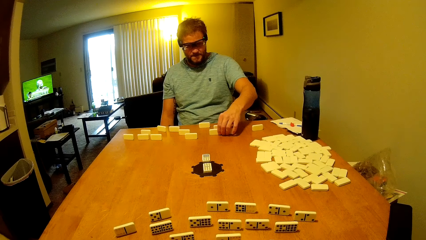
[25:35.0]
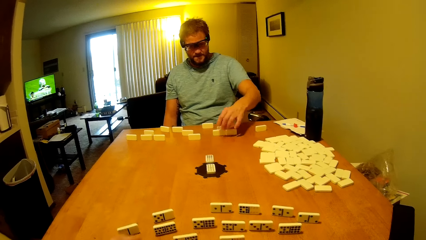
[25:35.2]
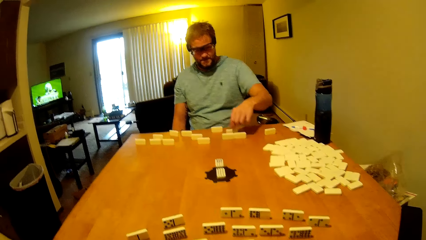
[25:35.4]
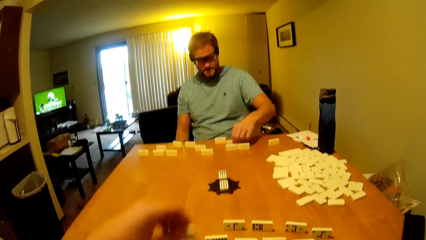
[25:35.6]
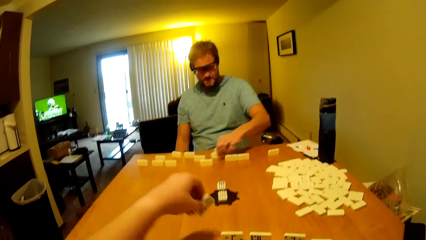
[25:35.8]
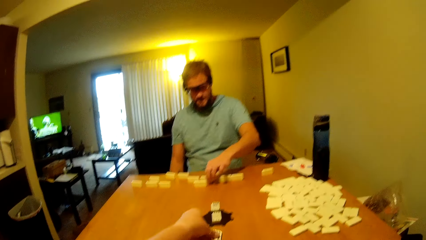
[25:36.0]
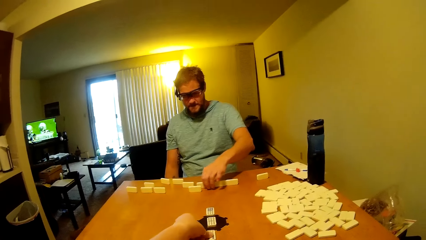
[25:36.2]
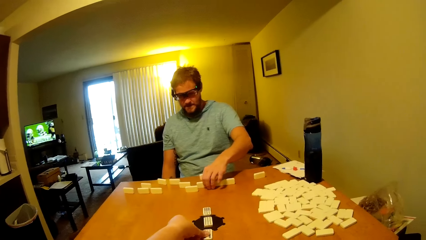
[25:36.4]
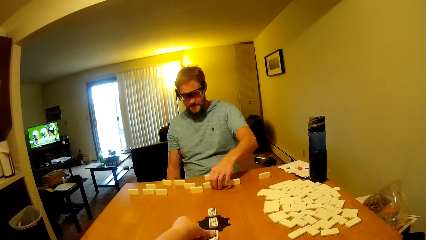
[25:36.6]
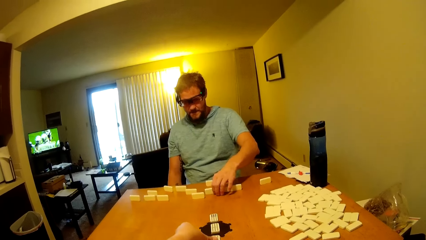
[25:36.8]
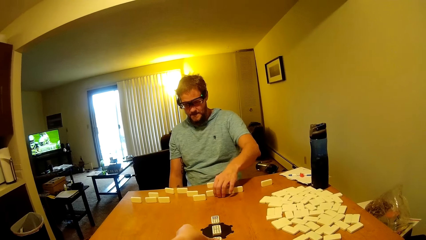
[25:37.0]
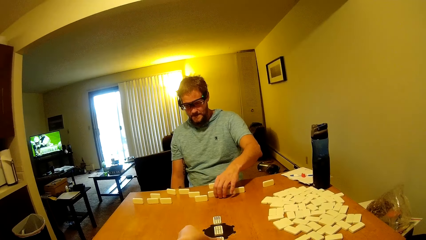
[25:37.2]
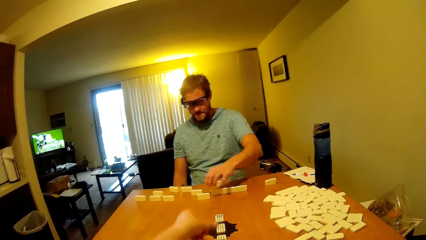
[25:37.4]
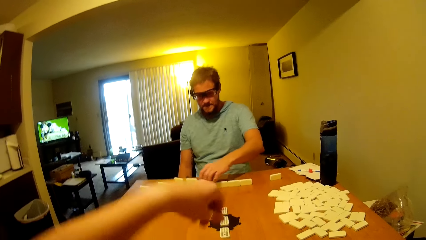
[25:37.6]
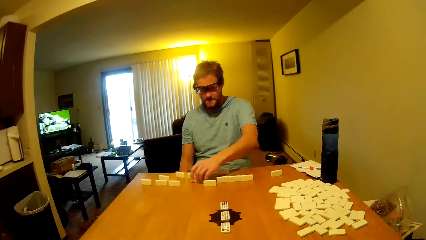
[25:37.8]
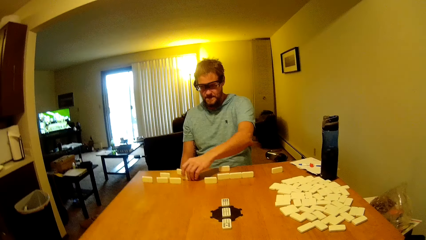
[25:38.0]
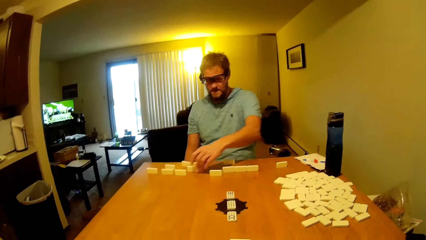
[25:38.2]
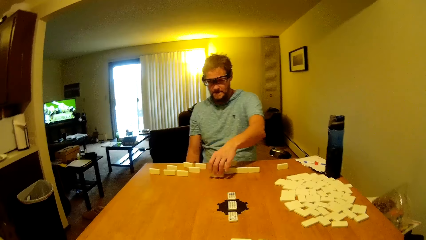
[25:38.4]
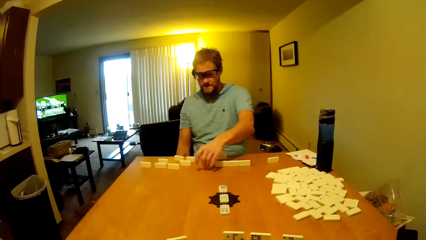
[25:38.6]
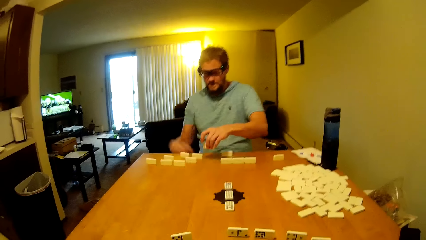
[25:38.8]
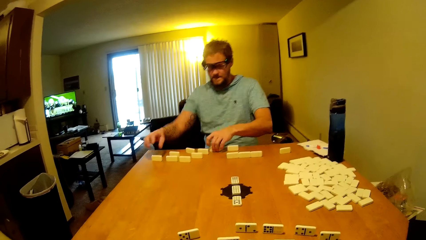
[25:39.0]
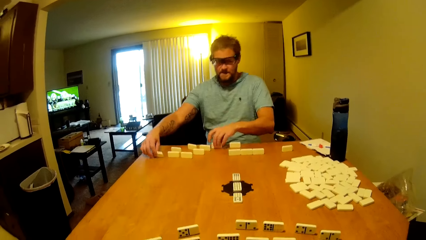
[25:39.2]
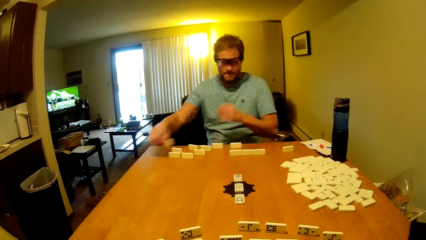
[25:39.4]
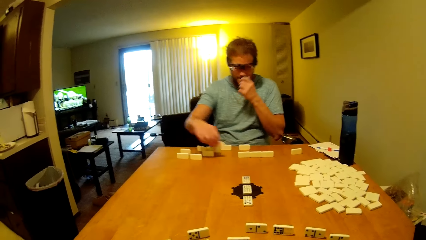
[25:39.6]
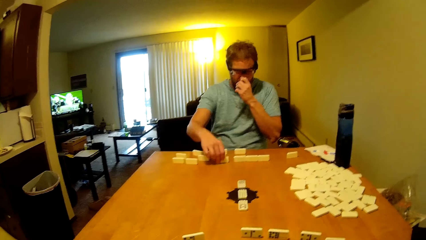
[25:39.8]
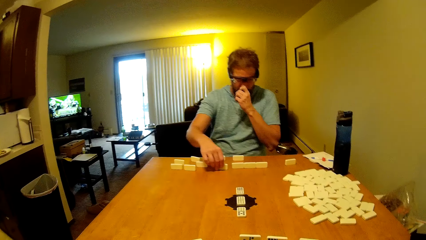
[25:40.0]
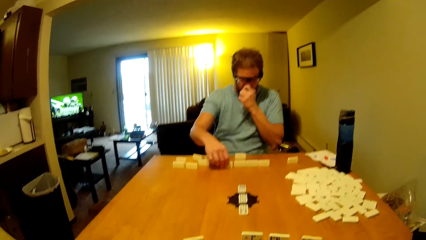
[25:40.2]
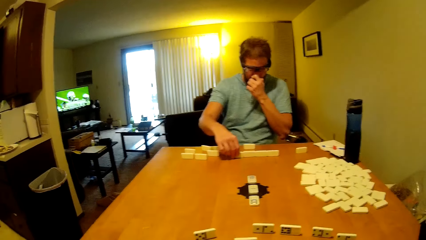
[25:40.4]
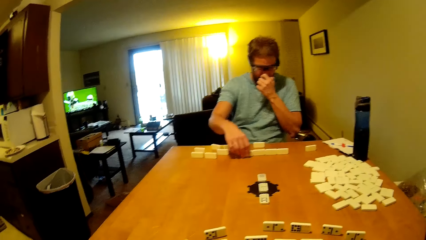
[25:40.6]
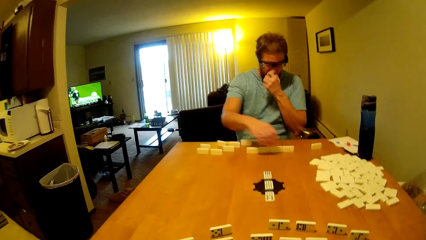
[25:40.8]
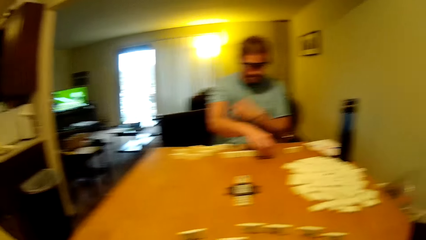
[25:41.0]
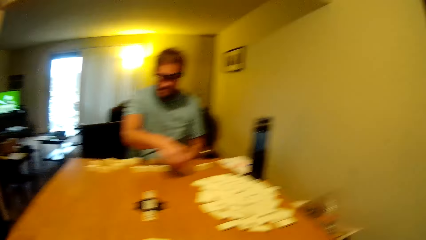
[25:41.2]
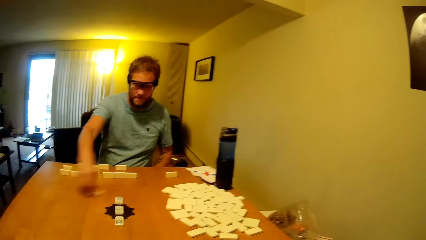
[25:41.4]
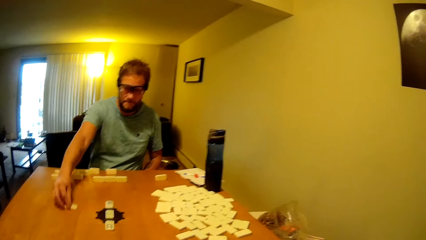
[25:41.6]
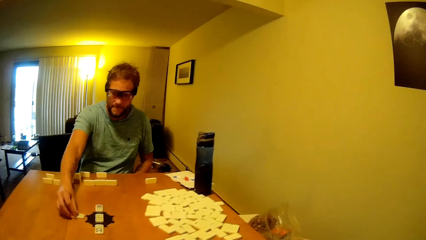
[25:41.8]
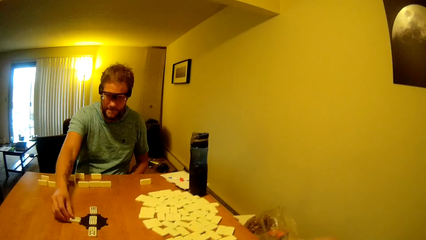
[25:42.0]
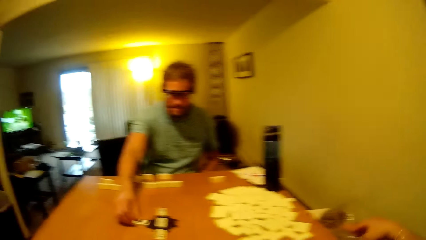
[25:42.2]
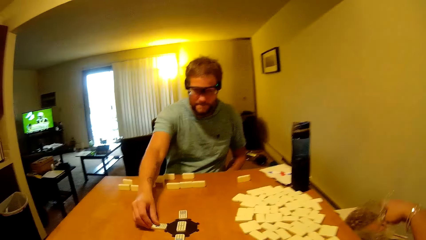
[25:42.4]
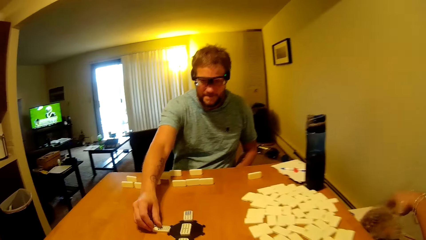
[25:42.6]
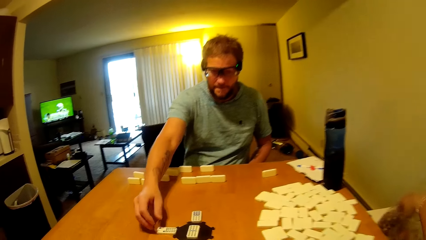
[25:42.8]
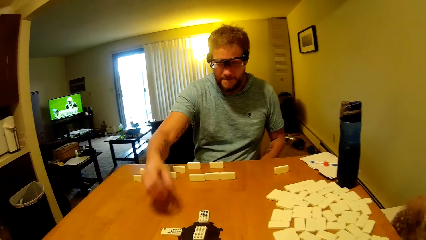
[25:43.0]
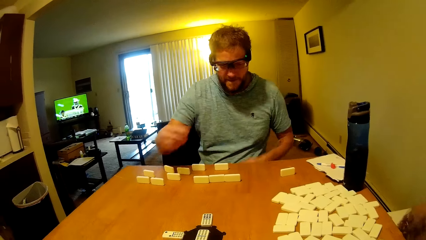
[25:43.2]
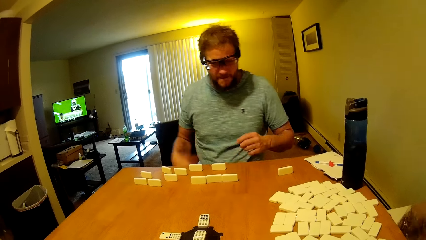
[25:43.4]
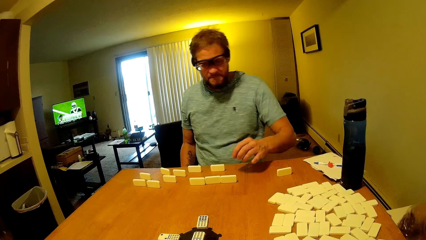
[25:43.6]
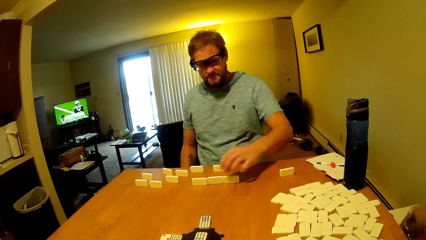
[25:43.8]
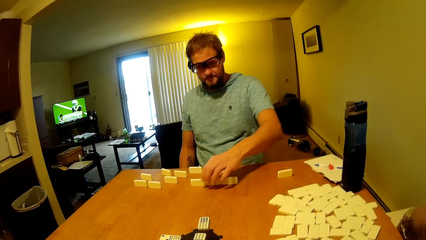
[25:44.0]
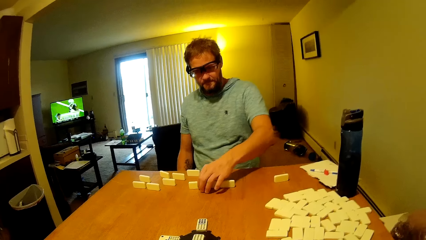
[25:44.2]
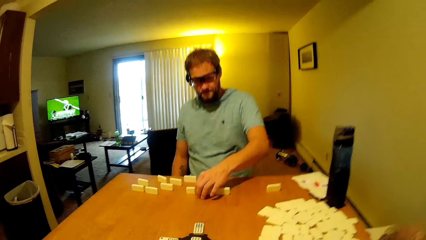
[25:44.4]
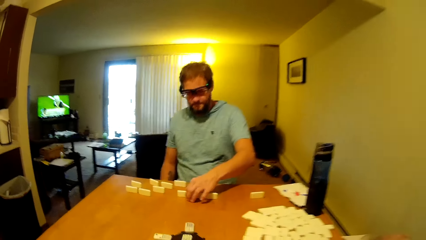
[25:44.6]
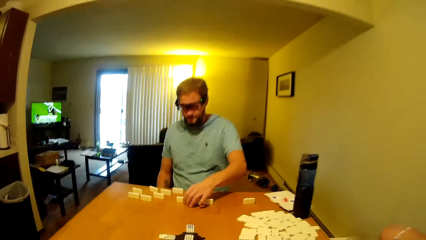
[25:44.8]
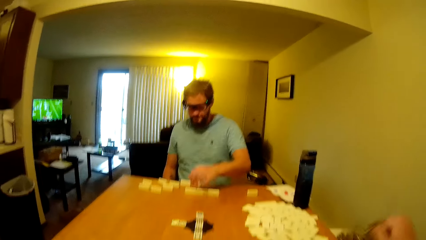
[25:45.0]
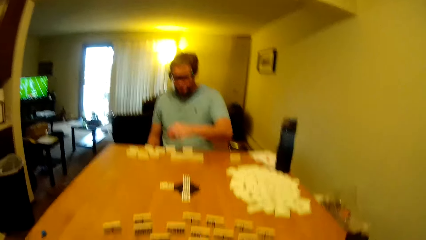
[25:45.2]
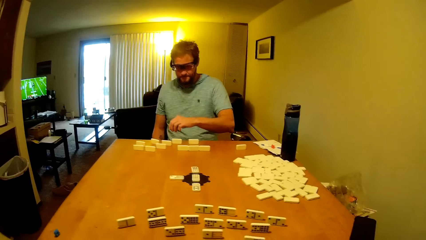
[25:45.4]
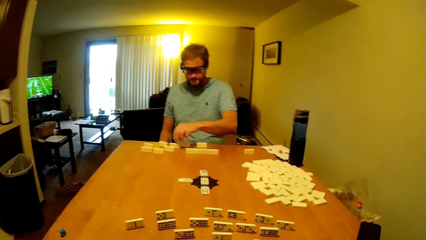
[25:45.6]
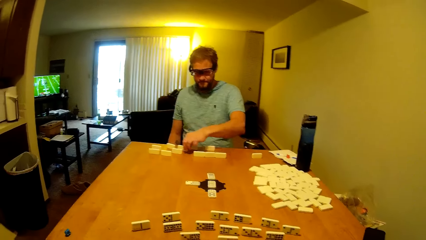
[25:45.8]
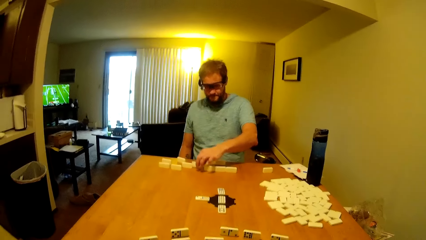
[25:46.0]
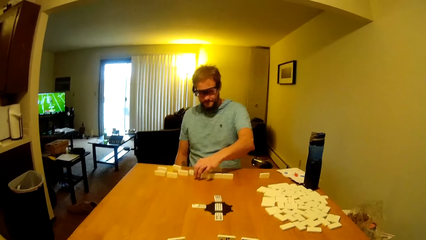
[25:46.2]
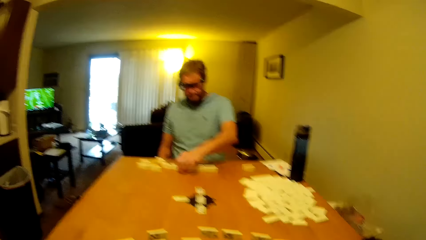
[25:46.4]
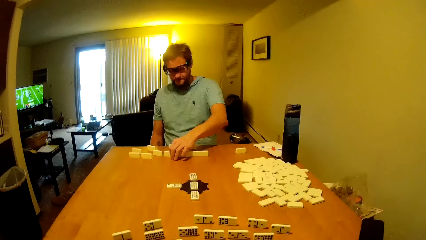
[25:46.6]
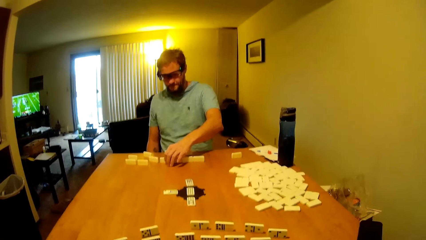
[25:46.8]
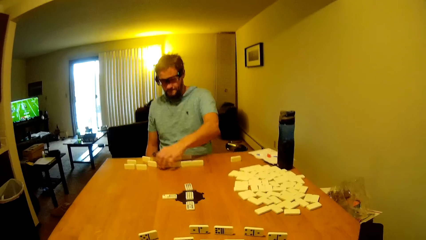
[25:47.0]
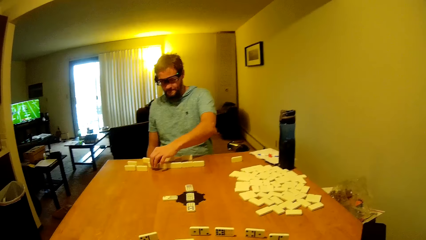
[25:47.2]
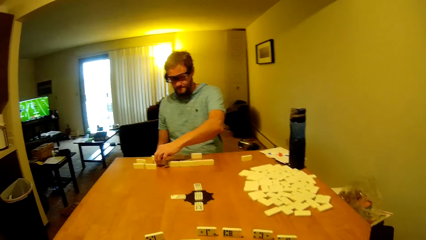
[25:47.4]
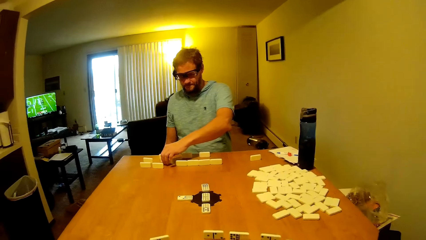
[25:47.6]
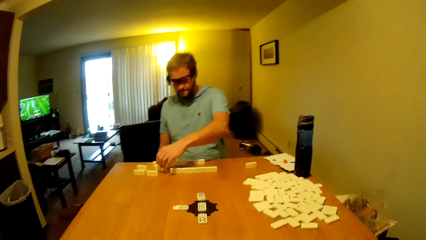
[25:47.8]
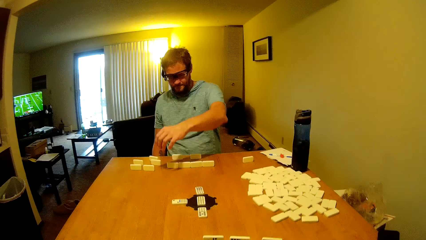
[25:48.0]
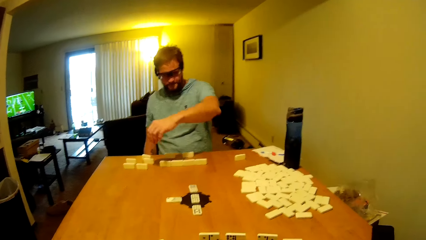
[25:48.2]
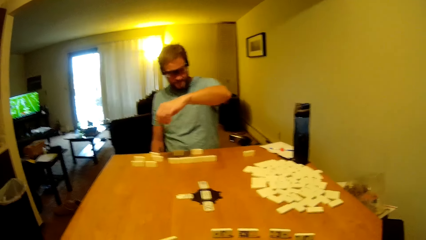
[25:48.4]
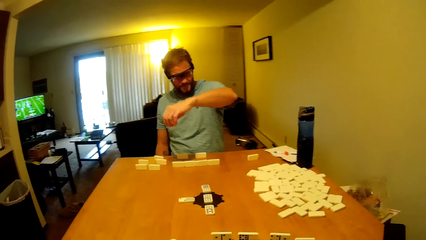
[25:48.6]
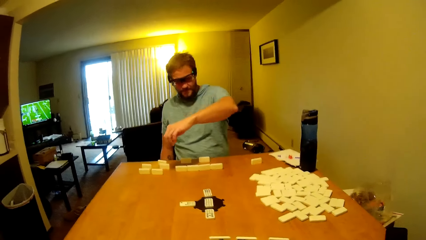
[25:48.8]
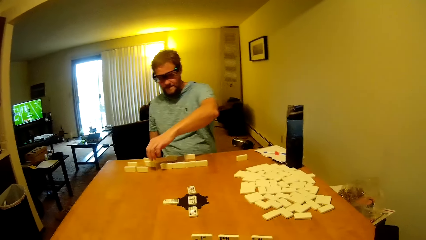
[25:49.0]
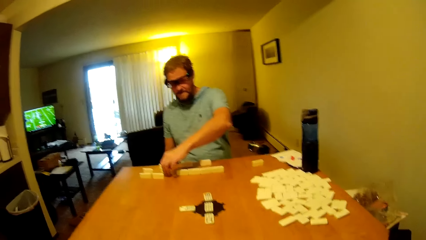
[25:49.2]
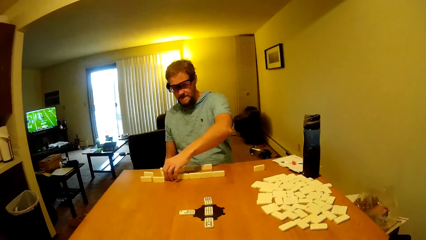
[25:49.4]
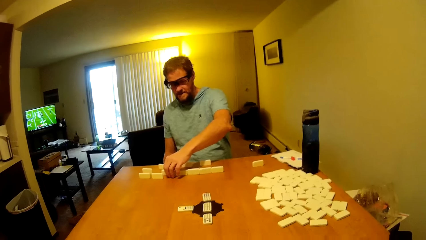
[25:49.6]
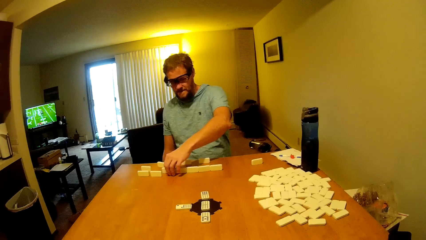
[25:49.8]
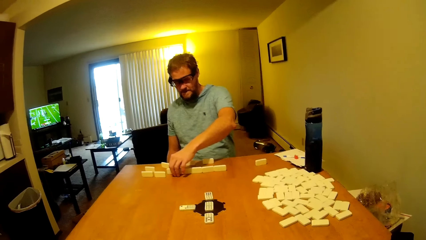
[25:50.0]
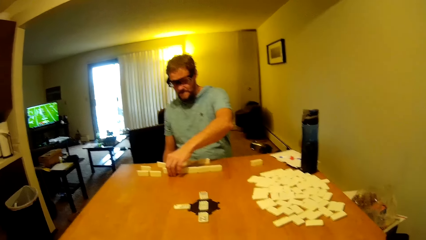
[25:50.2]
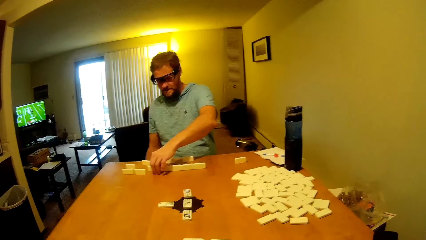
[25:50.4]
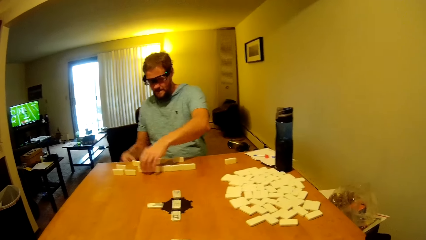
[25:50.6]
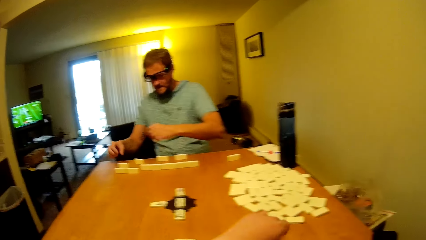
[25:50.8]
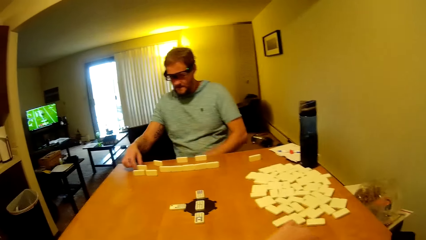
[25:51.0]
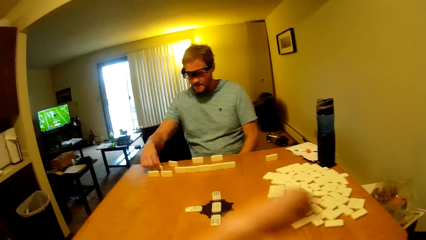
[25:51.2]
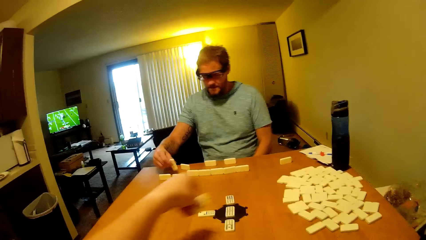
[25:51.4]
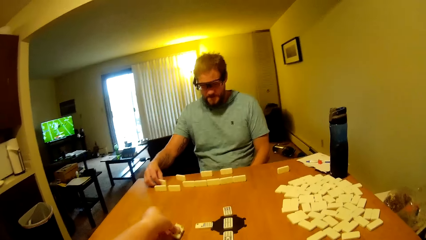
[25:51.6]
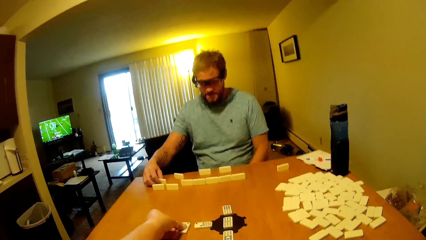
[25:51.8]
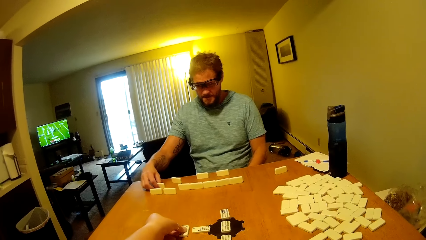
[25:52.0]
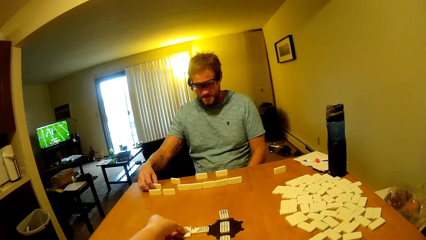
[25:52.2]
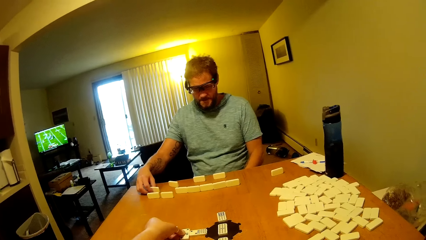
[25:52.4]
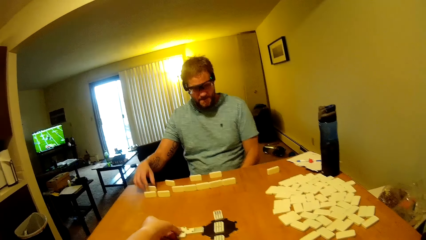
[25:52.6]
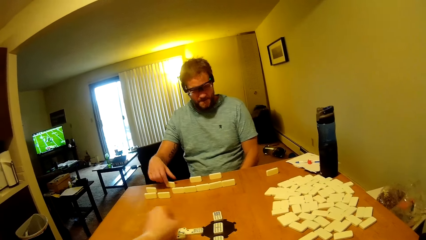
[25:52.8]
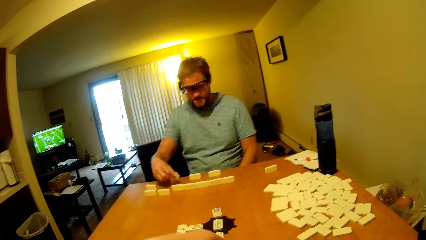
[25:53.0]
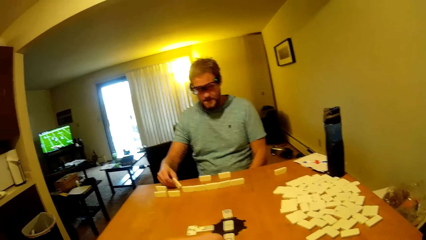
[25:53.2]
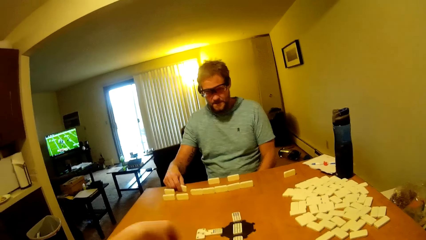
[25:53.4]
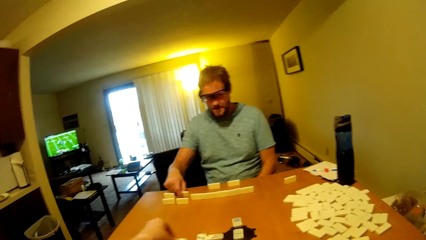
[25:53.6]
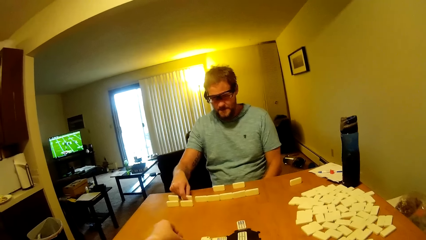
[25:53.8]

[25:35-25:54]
The camera wearer puts a domino tile on the table. A man moves a domino tile on the table. He picks a domino tile on the table. He picks a domino tile on the table again. He puts a domino tile on the table. He puts a domino tile on the table again. He picks a domino tile on the table, talks to the camera wearer, puts a domino tile on the table and arranges the word boards. The camera wearer talks to the man. The man moves a domino tile on the table. He moves a domino tile on the table again. The camera wearer puts the domino tile on the table.
